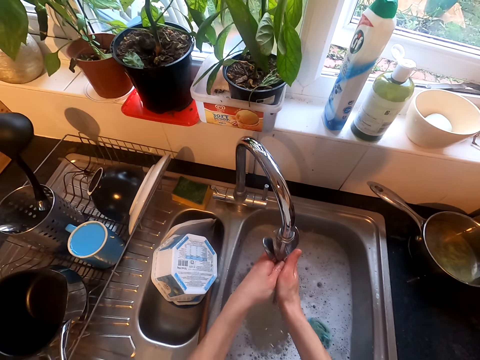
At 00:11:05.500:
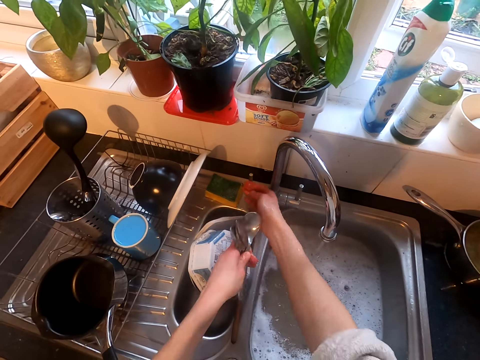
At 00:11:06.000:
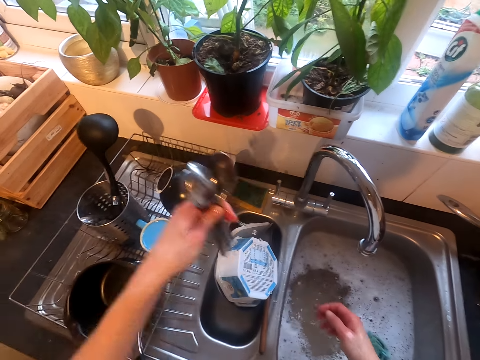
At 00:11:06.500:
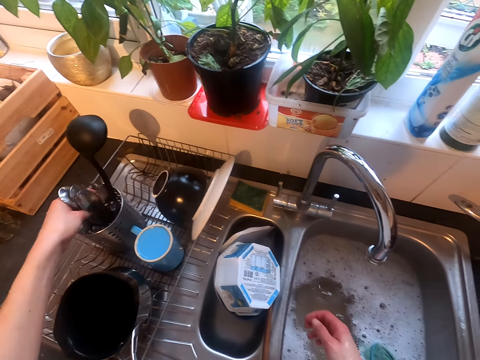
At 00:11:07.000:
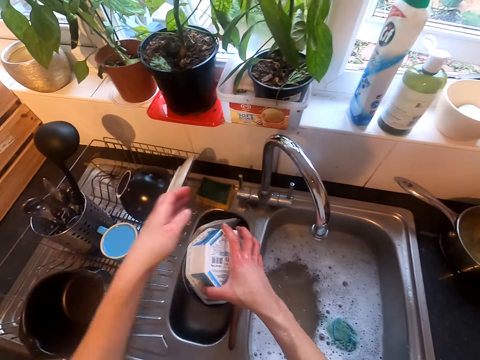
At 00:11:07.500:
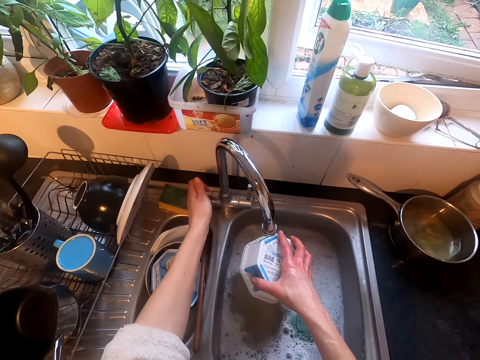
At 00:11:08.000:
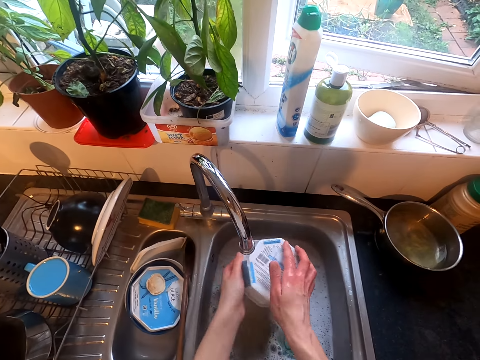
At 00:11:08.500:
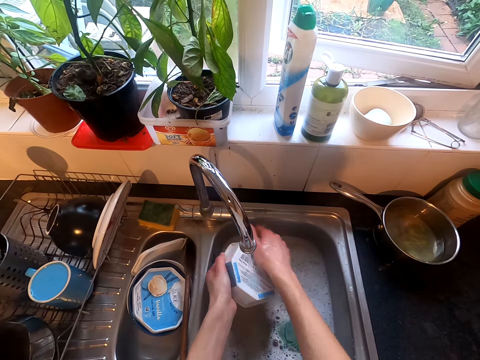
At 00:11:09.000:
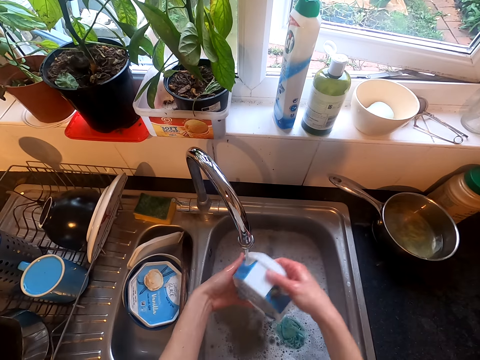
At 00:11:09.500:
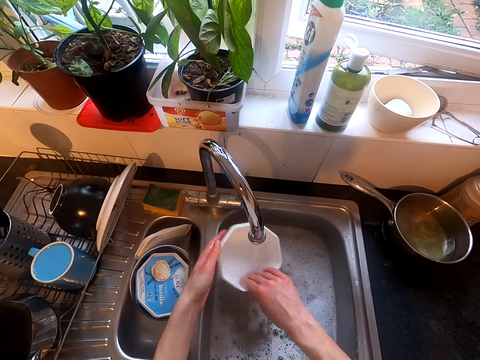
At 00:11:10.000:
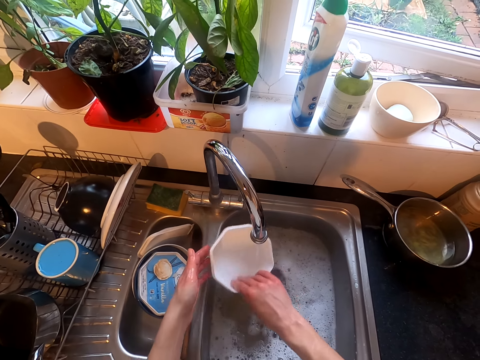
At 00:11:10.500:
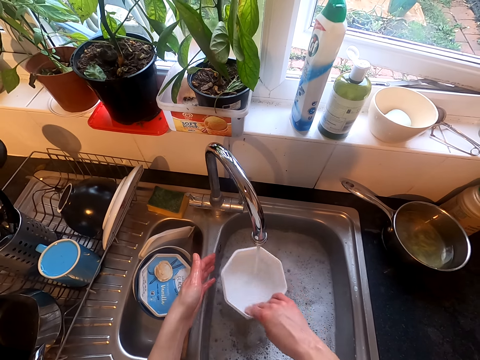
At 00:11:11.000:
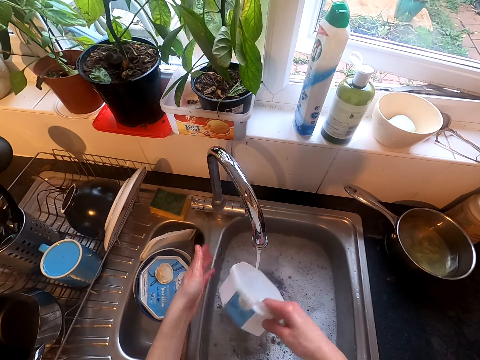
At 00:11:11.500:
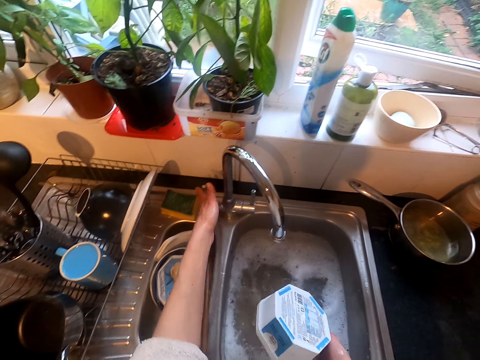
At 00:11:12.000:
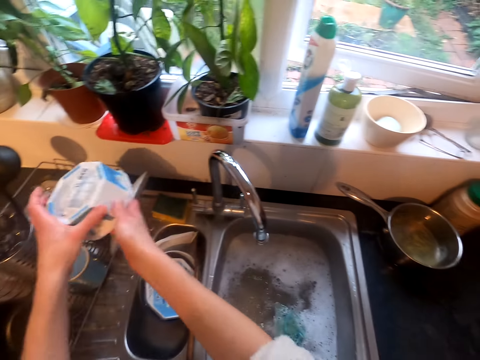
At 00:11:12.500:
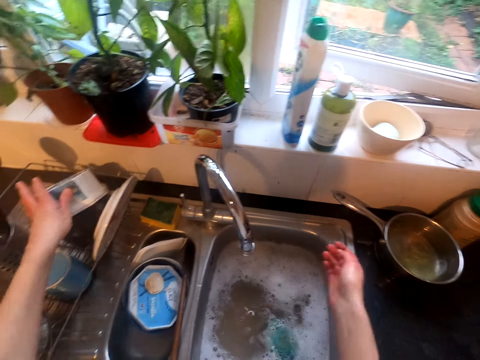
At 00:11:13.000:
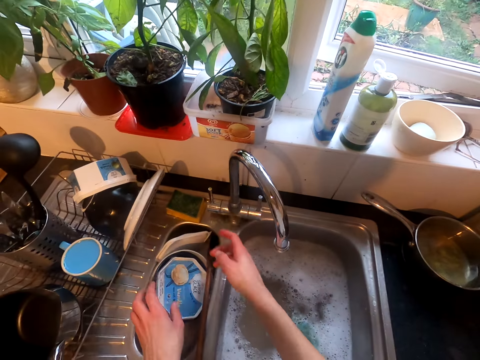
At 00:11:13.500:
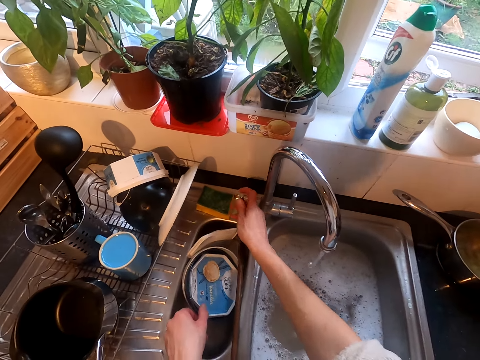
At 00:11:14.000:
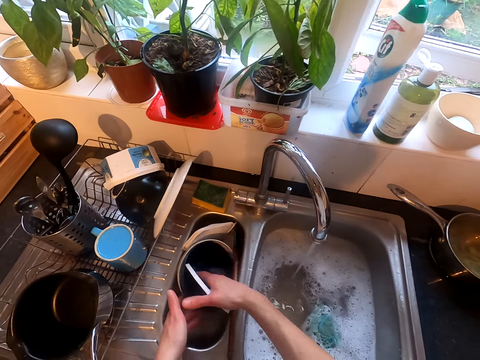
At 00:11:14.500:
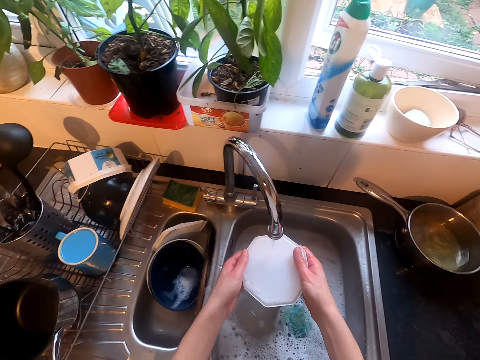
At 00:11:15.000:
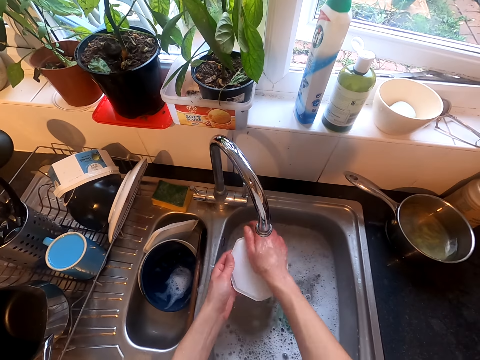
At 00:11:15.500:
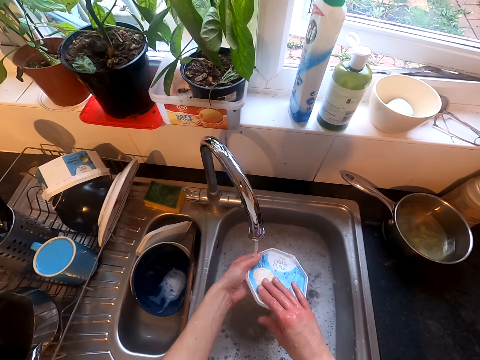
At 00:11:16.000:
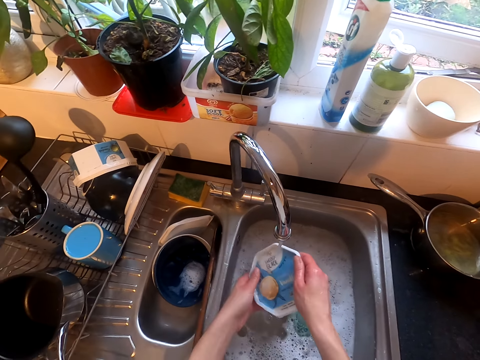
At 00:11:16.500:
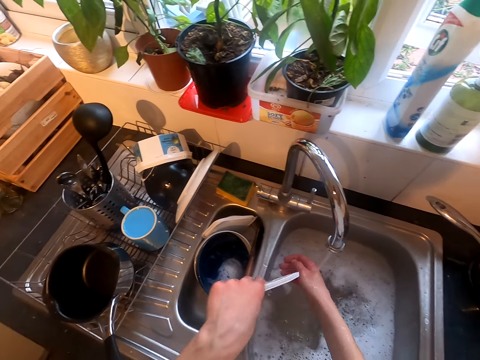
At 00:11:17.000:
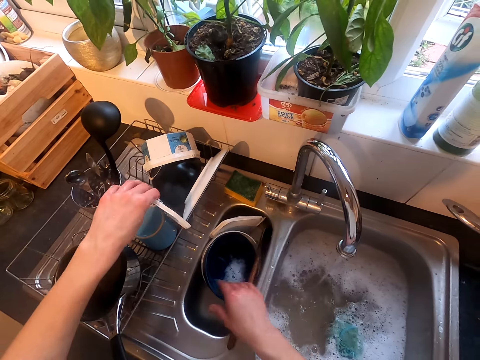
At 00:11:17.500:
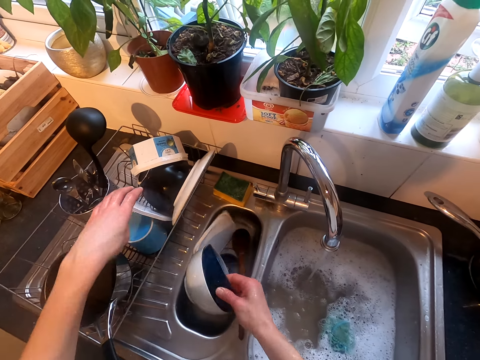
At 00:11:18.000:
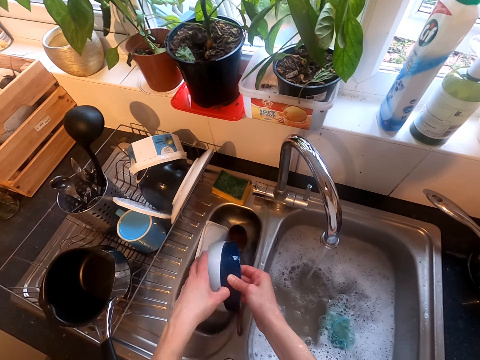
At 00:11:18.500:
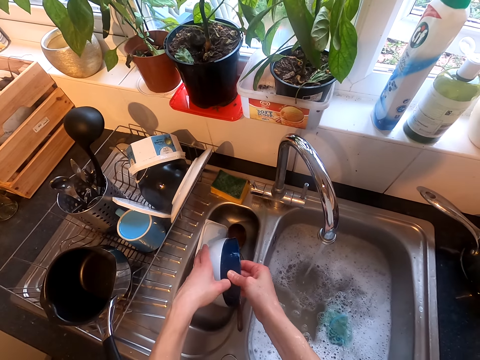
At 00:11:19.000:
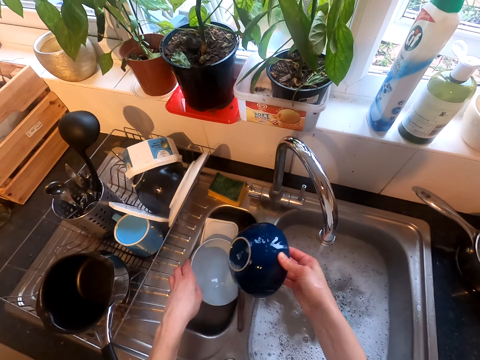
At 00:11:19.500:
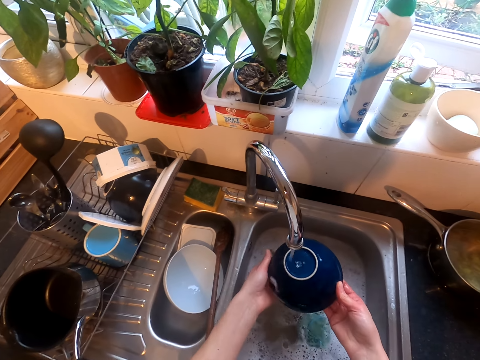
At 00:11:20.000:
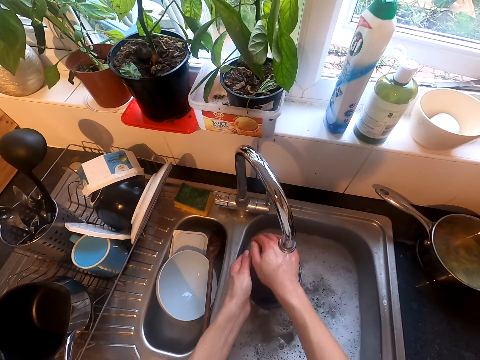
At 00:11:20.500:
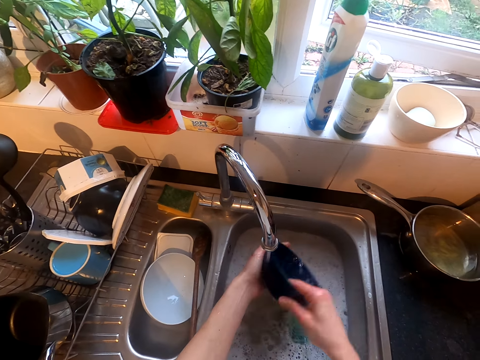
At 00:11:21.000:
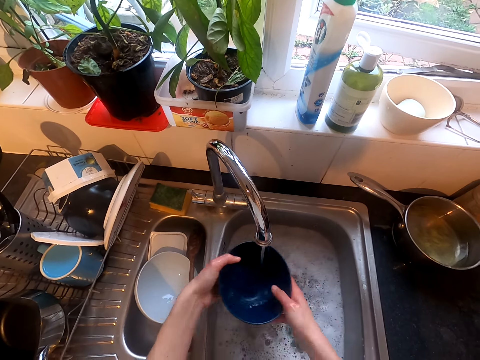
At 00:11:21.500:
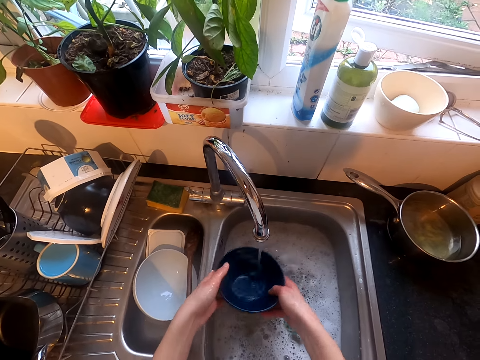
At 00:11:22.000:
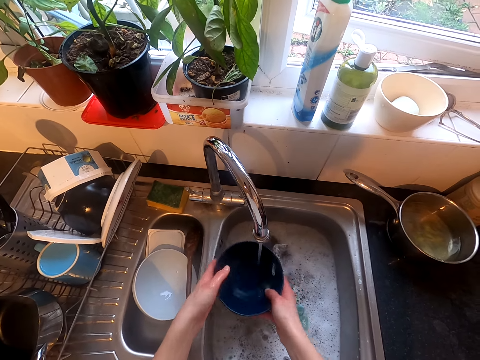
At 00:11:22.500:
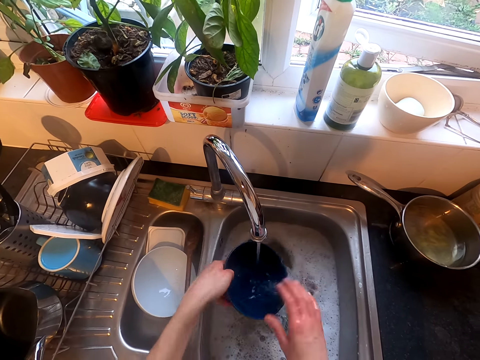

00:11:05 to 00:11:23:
The camera wearer puts the spoon in the rack. They open the tap. They rinse the tin. They close the tap. They put the tin in the rack. They open the tap. They rinse the dish lid. They put the dish lid on the dish rack. They pick up a bowl. They rinse the bowl.

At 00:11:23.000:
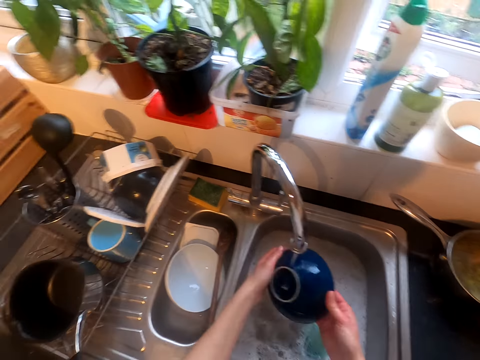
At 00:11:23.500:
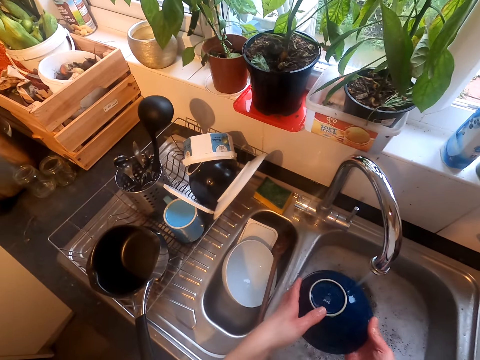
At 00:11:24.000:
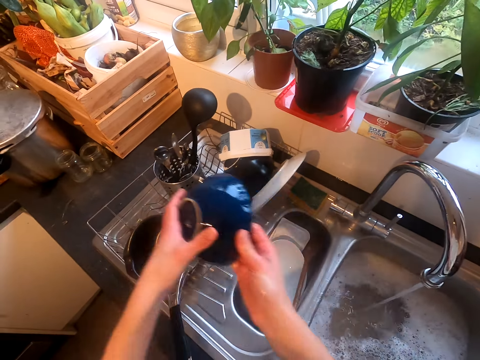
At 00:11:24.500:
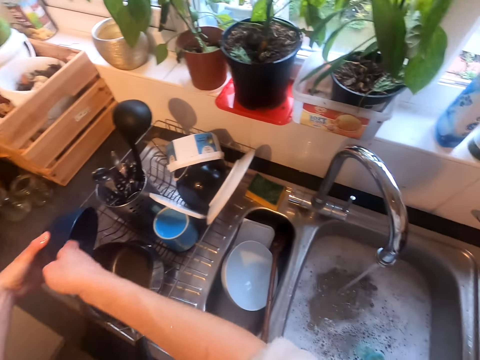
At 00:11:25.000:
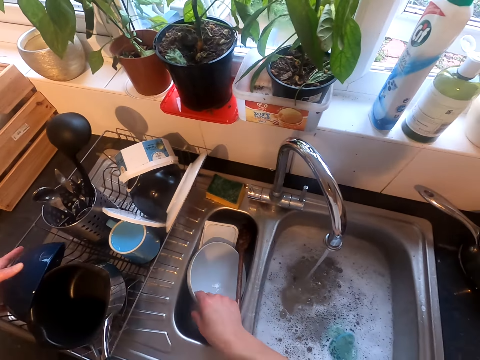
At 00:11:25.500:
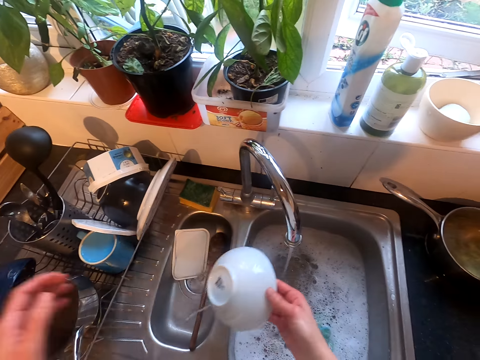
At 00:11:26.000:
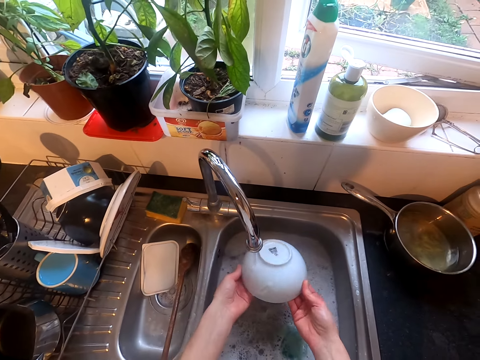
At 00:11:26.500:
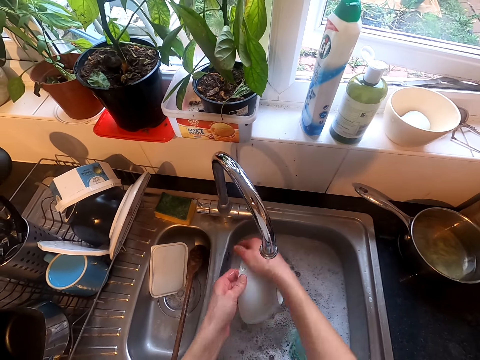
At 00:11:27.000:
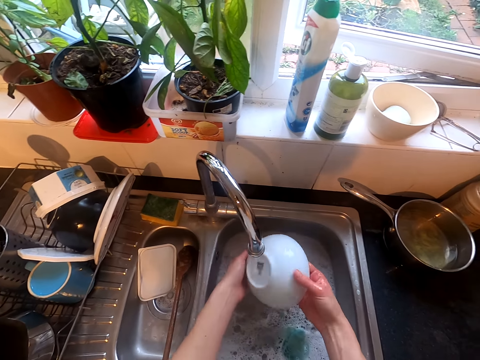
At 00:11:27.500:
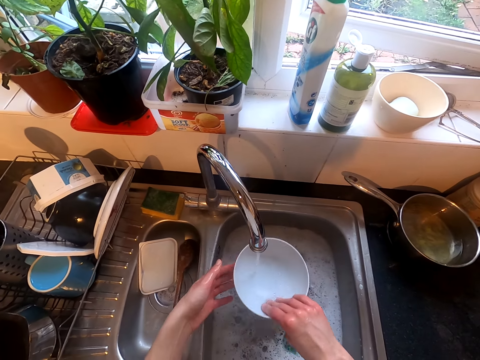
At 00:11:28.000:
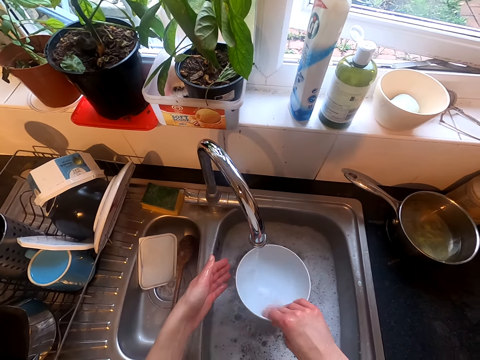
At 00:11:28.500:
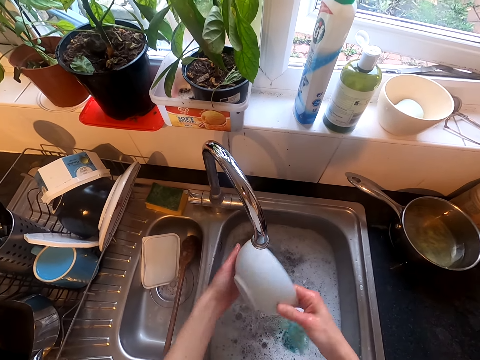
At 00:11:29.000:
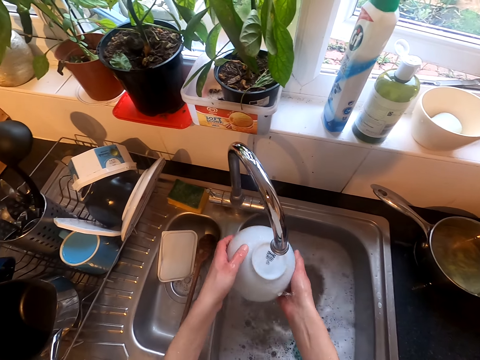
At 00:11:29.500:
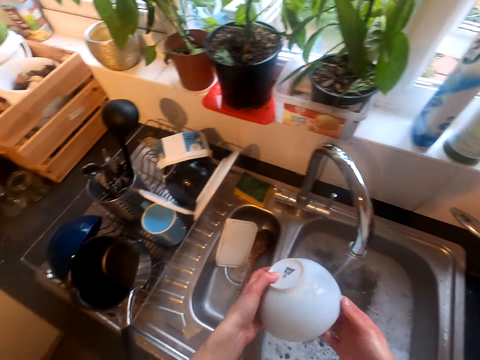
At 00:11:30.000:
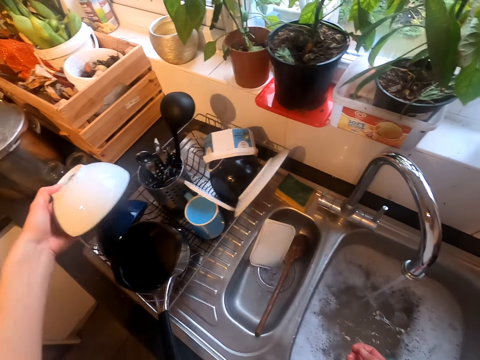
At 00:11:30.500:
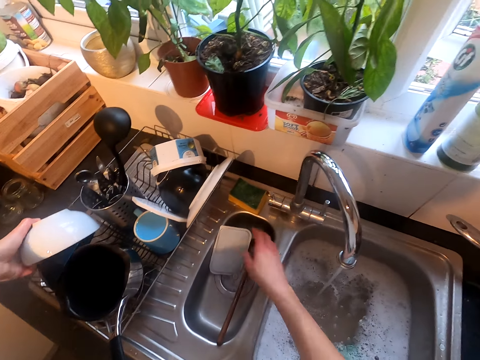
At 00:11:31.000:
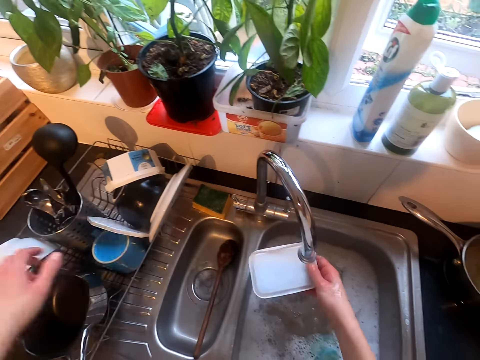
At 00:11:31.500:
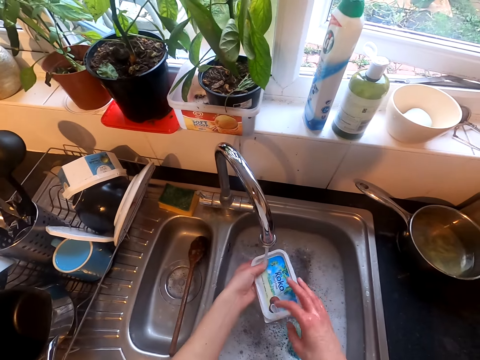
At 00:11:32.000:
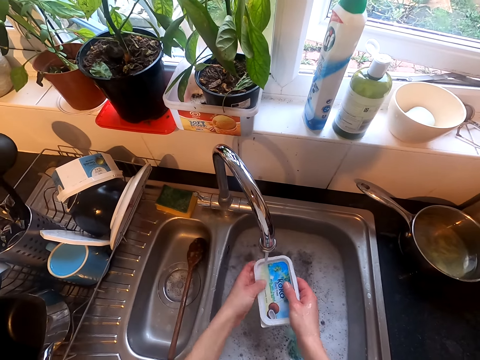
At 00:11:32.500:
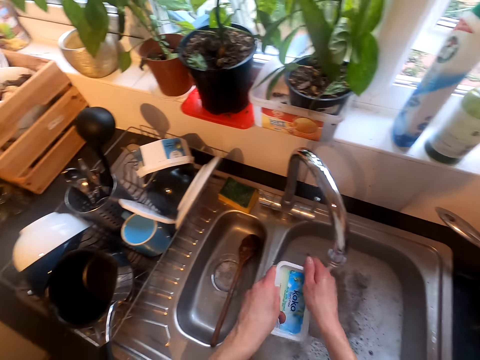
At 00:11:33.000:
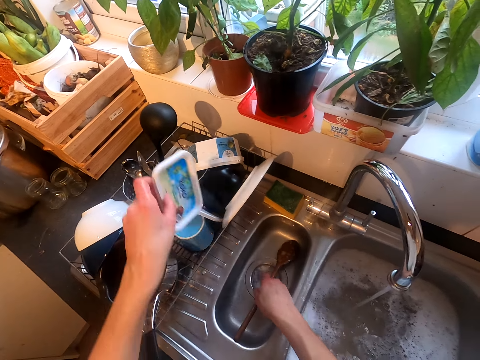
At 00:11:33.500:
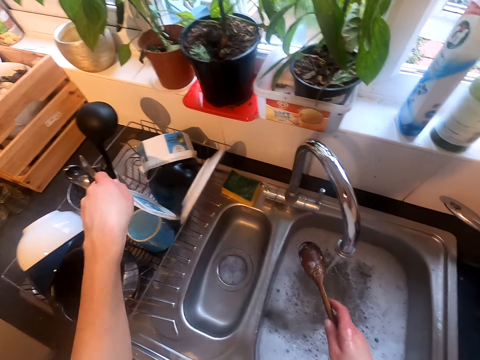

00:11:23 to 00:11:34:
The camera wearer puts the bowl on a dish rack. They pick up a bowl. They rinse the bowl. They put the bowl on the dish rack. They pick up a lid. They rinse the dish lid. They put the dish lid on the dish rack.
